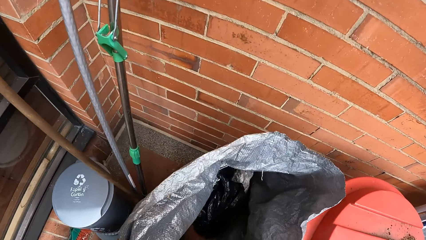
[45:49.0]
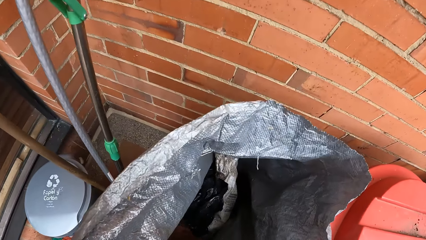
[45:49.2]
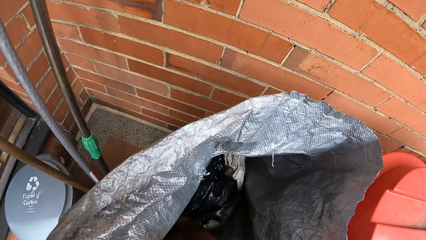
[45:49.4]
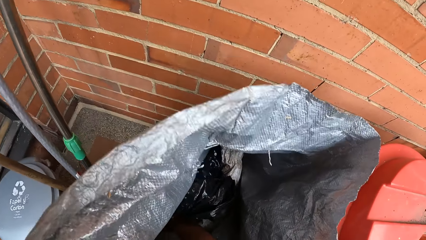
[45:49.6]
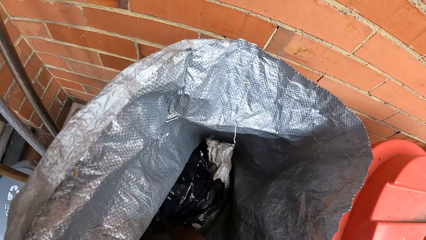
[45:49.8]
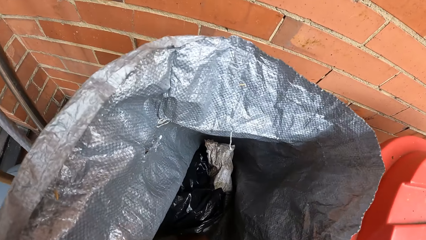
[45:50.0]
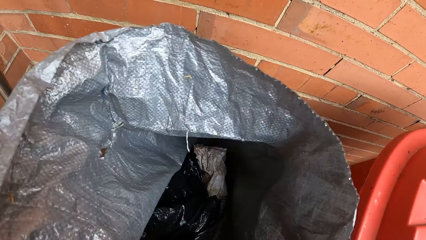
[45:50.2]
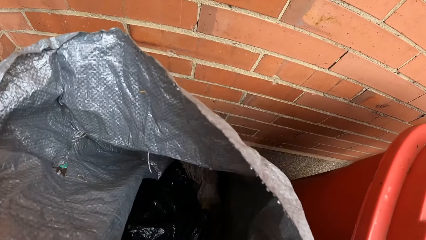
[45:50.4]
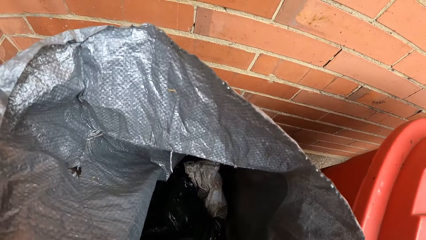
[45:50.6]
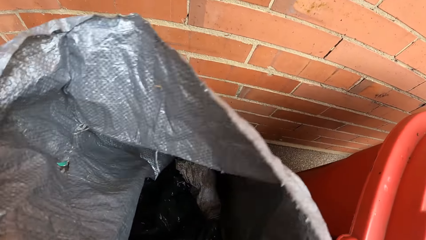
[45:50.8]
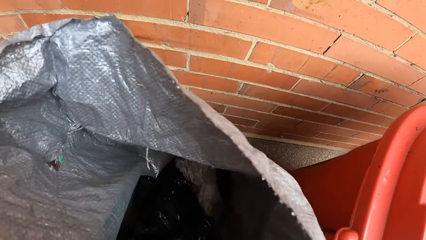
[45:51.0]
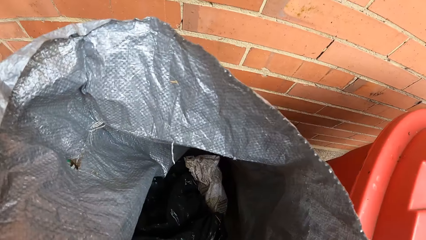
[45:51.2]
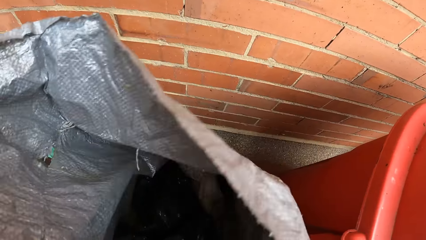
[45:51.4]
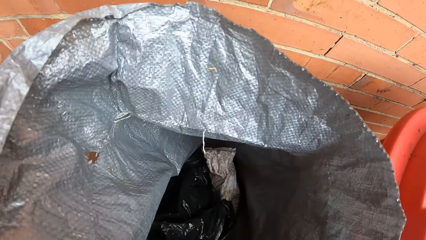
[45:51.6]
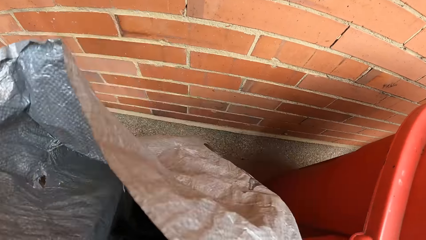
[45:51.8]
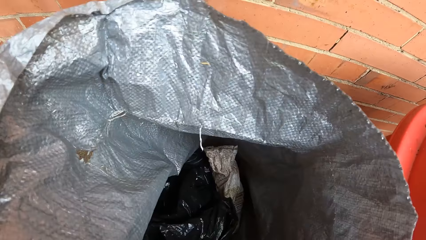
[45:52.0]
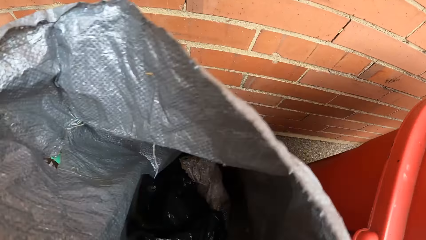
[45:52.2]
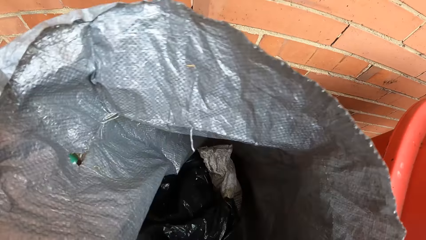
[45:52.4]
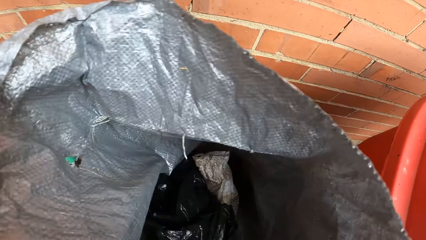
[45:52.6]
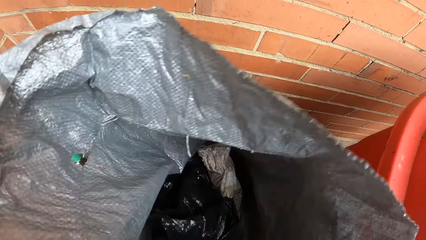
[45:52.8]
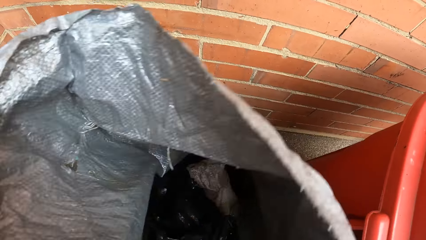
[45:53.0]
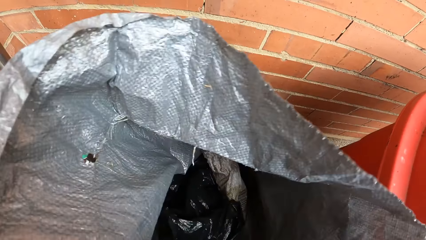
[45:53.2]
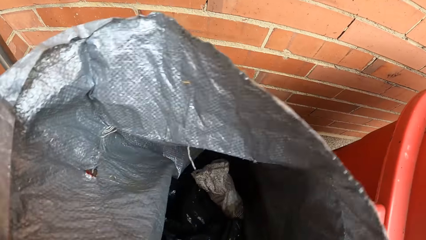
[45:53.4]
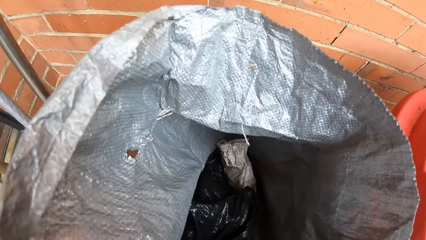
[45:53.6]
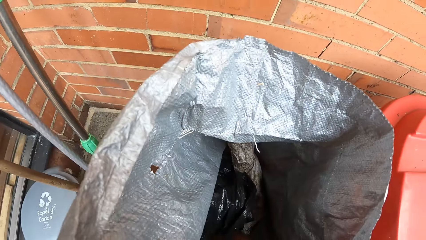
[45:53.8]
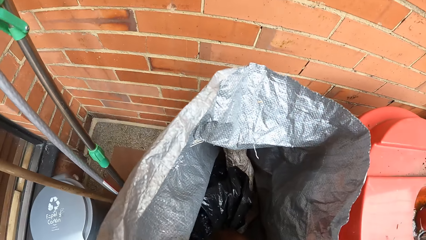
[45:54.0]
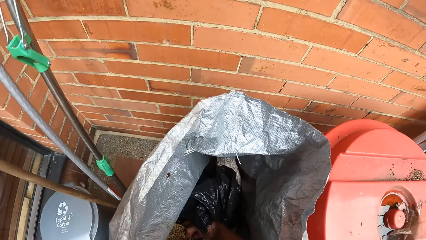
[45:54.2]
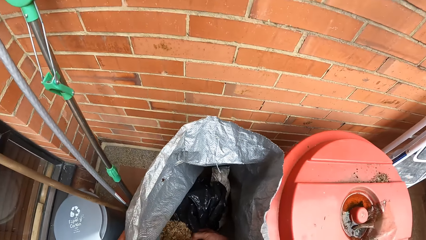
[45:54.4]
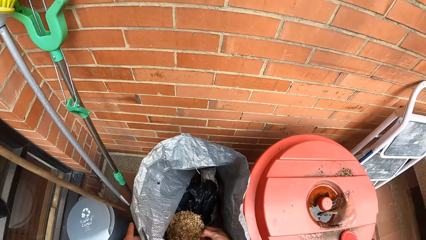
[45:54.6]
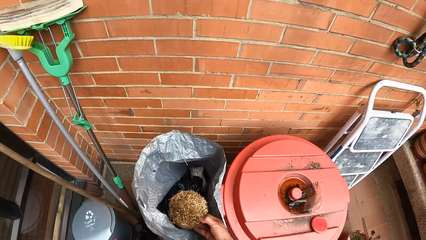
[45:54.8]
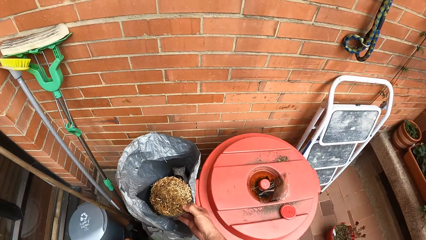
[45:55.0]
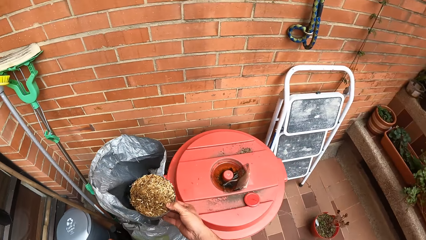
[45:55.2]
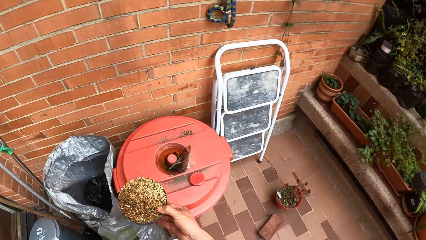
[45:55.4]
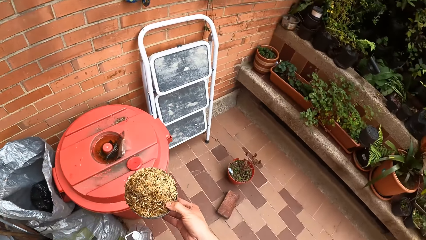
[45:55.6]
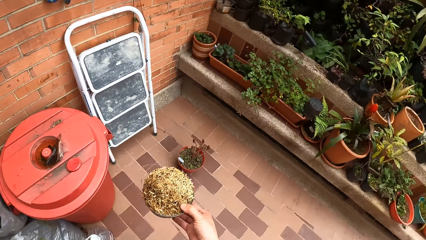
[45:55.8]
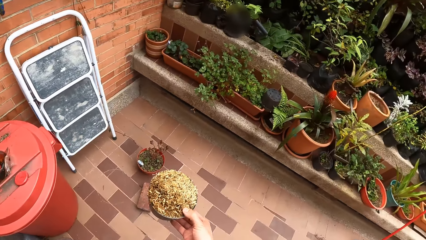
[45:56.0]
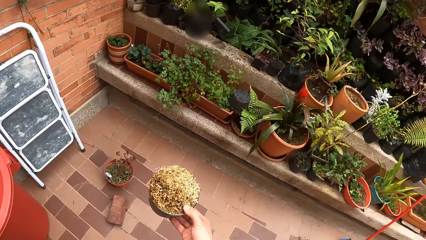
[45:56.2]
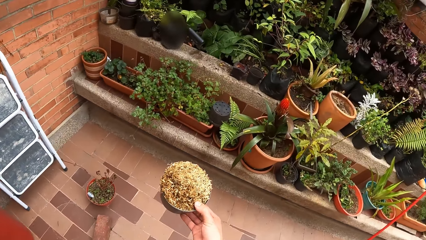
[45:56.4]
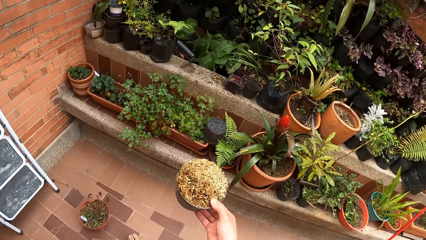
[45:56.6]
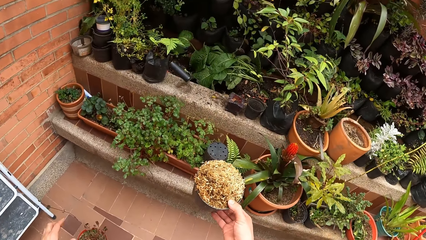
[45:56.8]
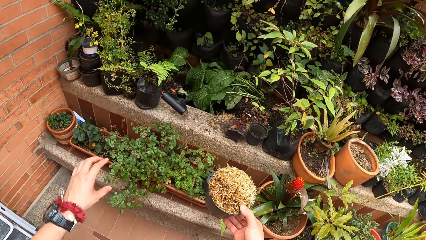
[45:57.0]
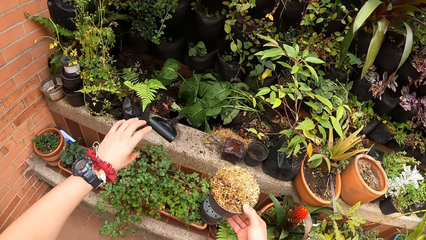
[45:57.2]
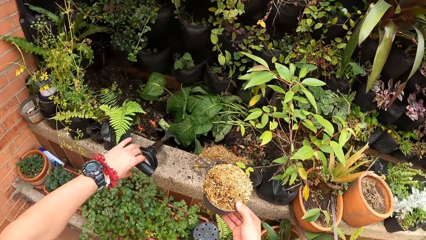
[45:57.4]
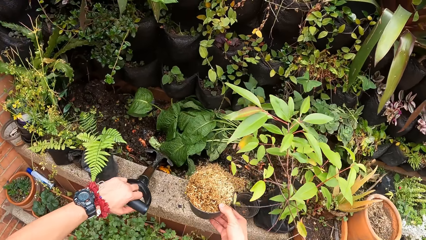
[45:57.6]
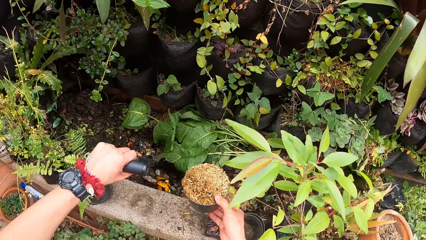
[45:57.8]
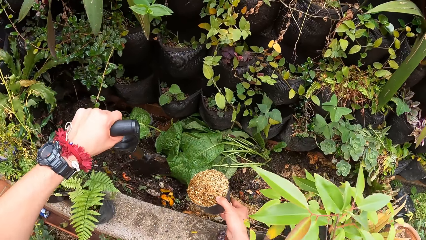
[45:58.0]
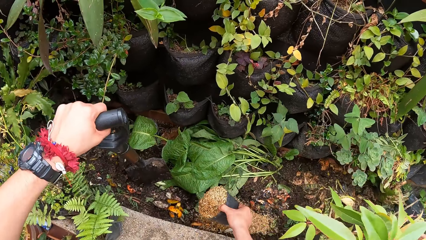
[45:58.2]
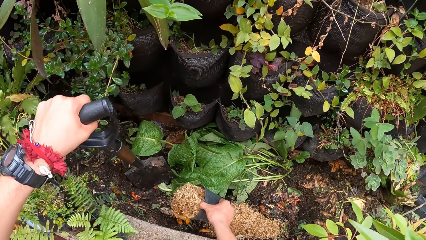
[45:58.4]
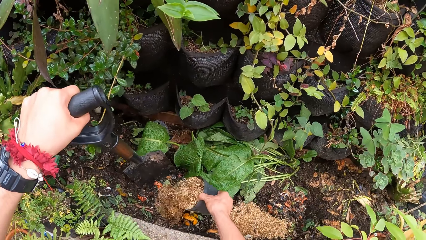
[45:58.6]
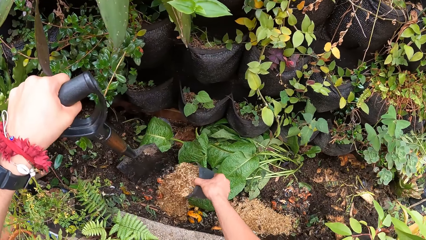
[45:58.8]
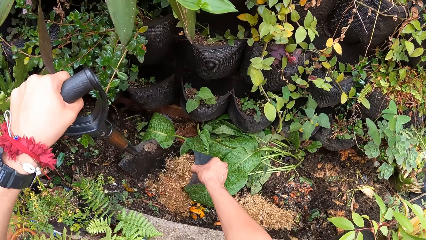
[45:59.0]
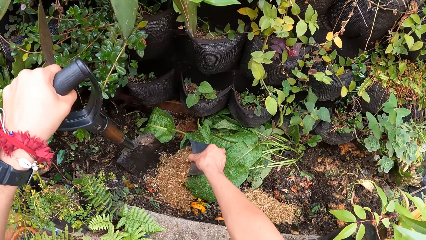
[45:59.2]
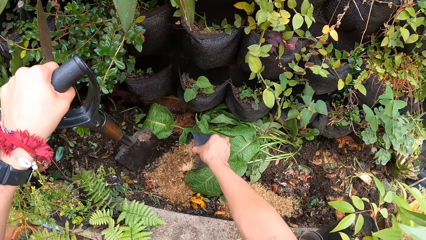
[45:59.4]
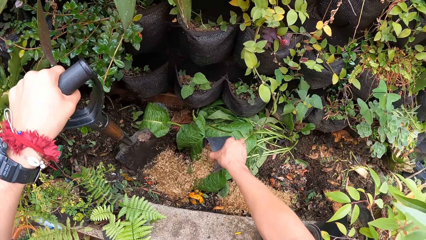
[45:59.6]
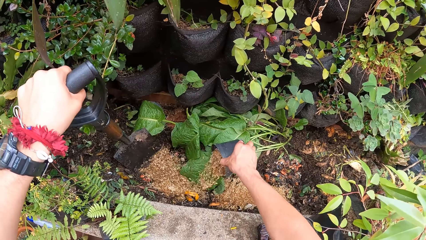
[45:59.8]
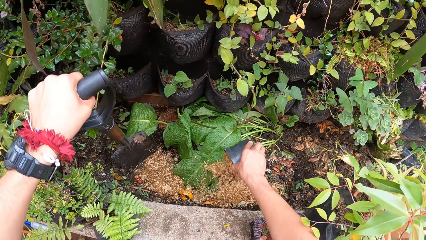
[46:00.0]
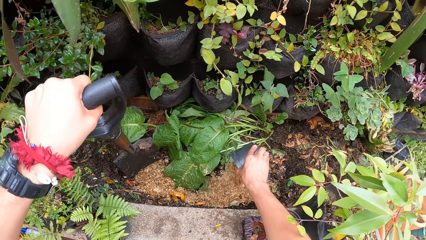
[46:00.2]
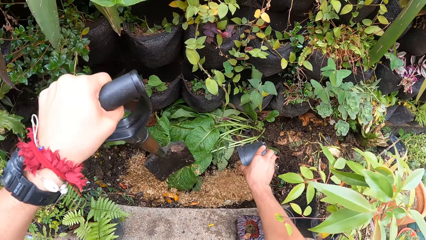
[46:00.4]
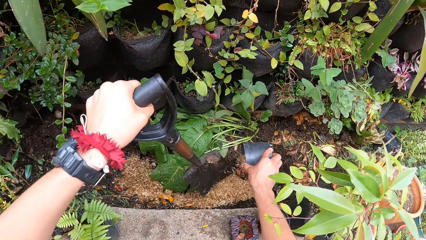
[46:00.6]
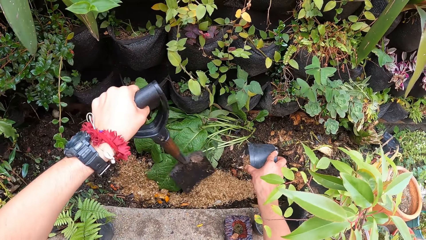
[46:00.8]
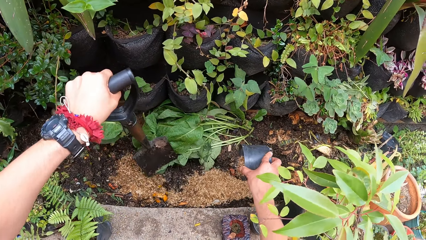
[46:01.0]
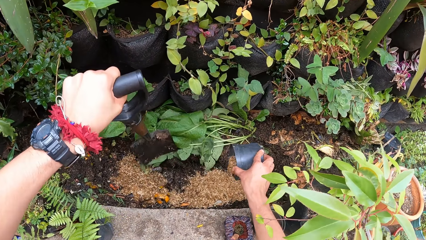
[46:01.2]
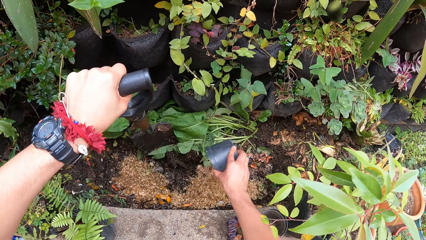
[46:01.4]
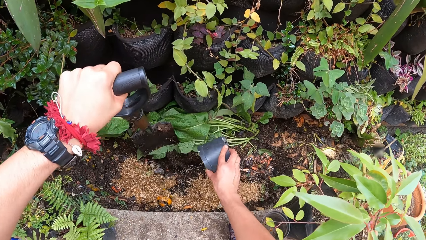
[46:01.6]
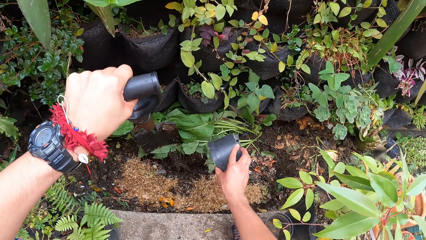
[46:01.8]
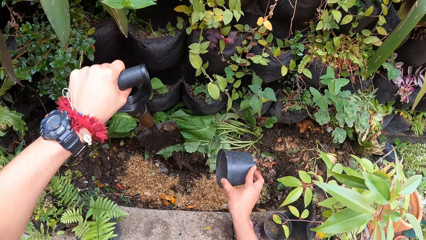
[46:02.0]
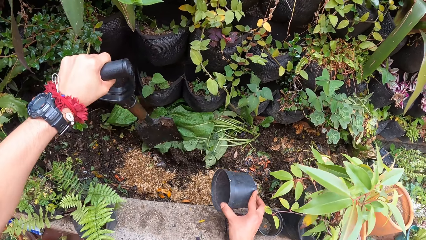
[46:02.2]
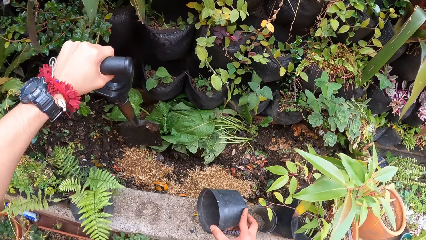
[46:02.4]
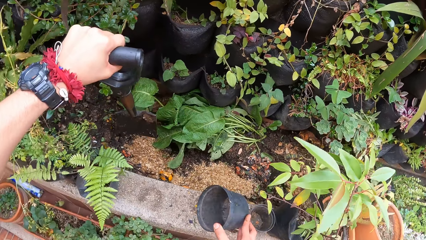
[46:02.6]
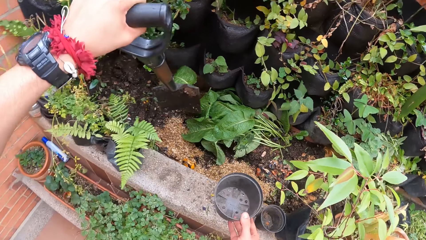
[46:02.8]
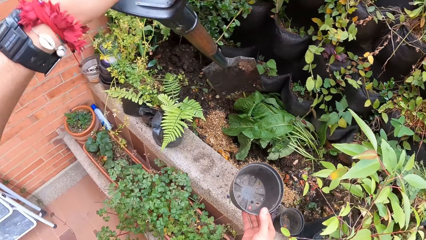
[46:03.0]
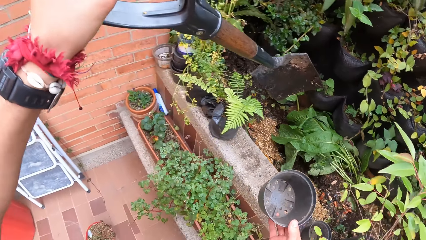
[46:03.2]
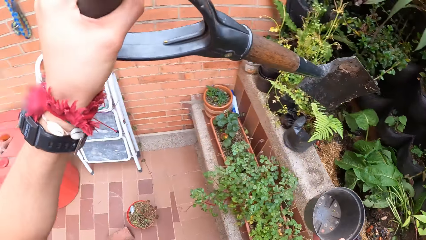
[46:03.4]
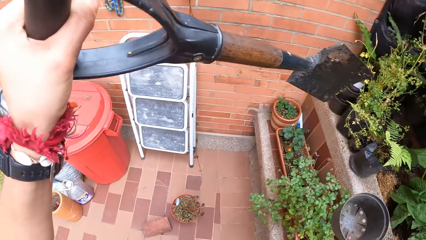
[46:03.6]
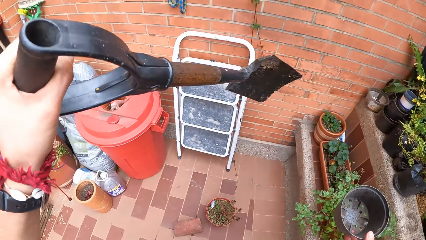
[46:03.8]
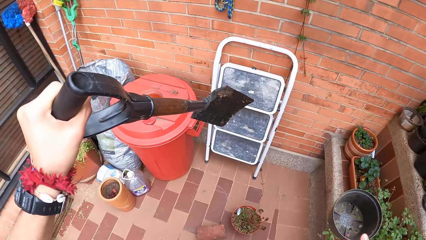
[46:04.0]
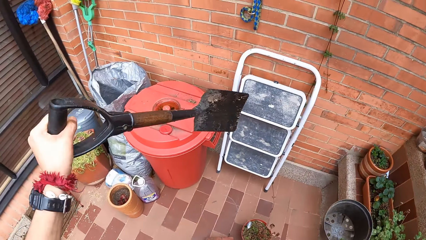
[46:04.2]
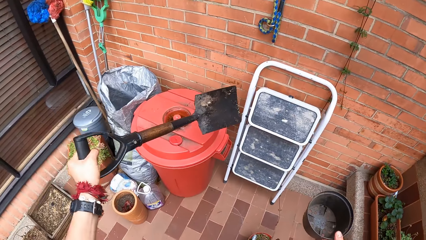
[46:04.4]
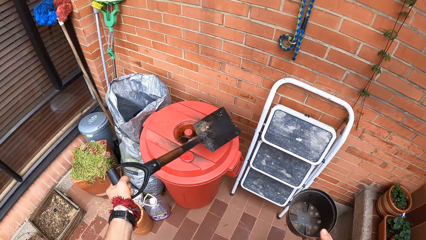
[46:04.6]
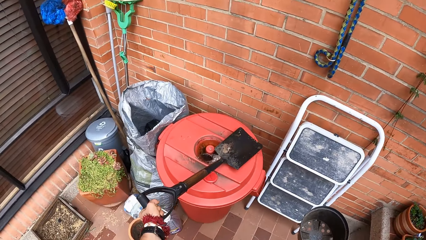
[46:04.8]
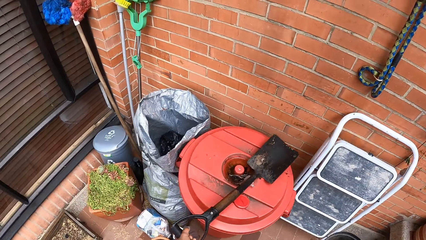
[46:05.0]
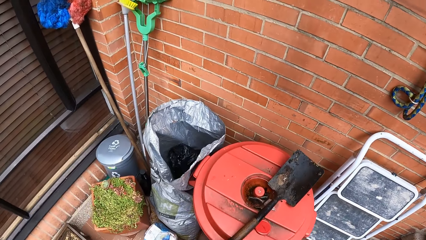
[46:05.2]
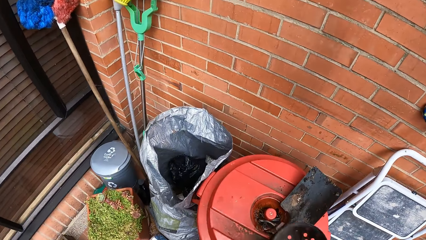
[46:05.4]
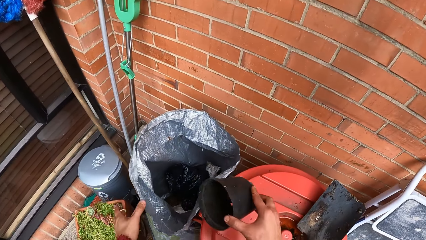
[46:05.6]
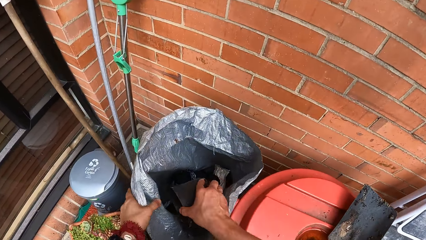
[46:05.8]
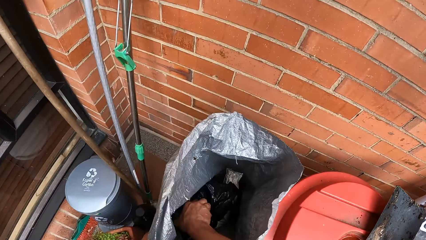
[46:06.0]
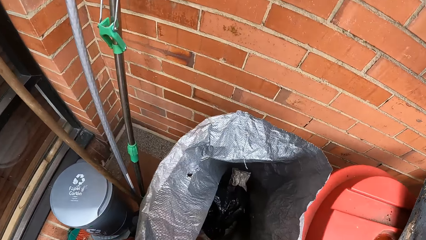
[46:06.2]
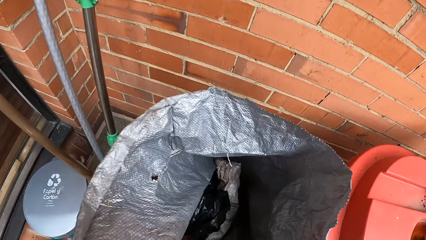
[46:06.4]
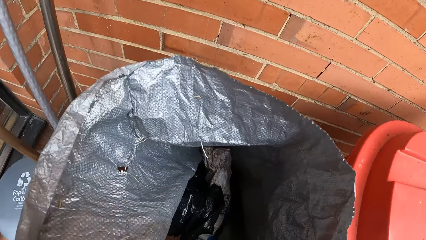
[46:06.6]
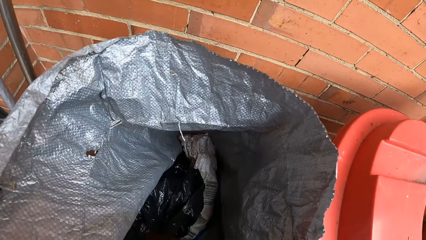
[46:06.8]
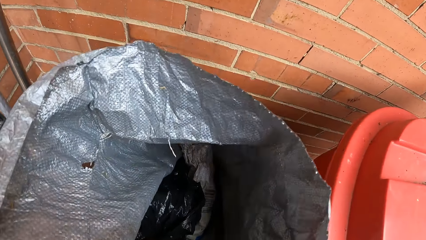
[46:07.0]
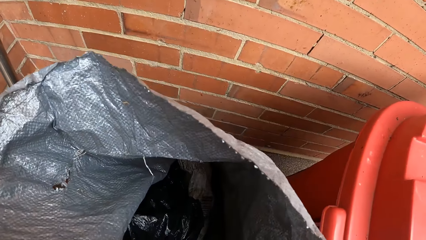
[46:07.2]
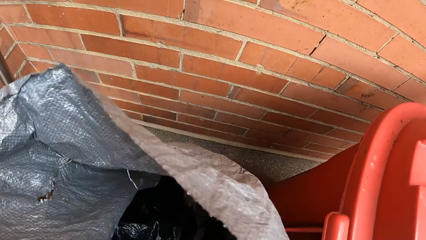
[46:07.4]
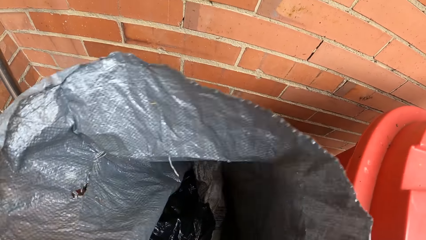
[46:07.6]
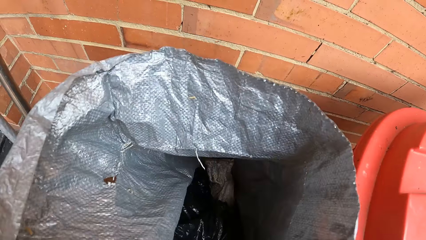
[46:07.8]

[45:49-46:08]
The camera wearer holds the bag. He holds something. He walks toward the plants. He picks the shovel on the ground with his left hand. He holds the shovel. He pours the sand from the plant pot to the ground. He holds the shovel with the left hand. He holds the container with the right hand. He drops the shovel on a bucket with his left hand. He holds the bag. He scoops sand from the nylon sack with the plant pot in his right hand.
